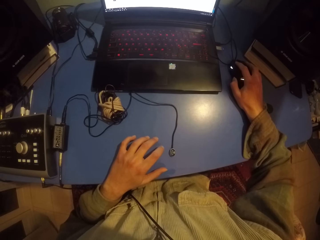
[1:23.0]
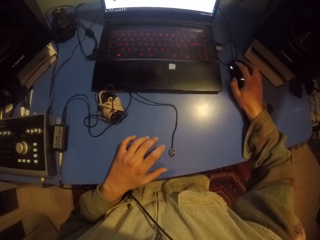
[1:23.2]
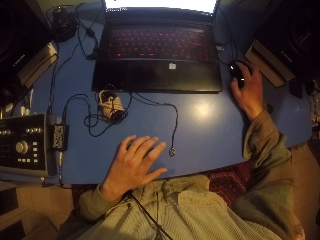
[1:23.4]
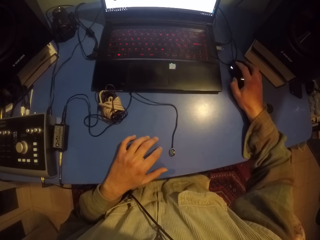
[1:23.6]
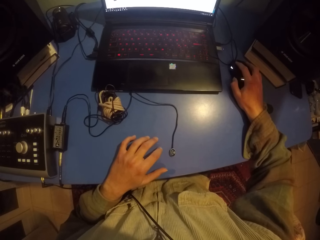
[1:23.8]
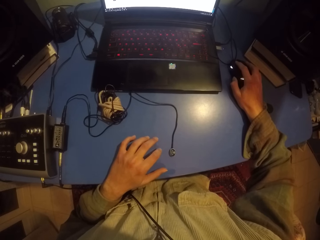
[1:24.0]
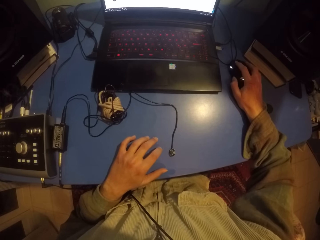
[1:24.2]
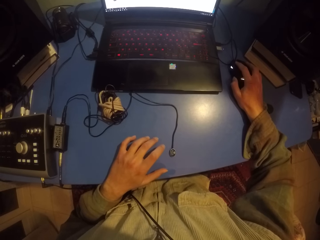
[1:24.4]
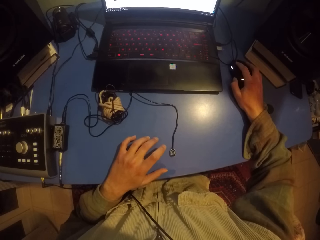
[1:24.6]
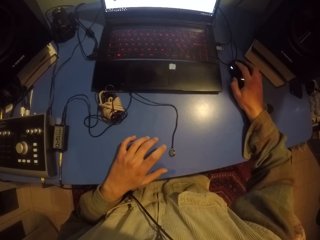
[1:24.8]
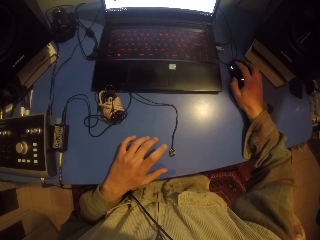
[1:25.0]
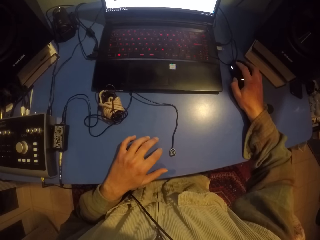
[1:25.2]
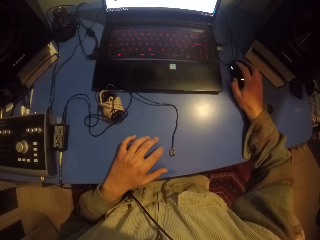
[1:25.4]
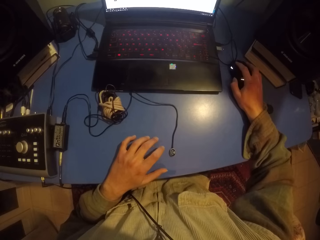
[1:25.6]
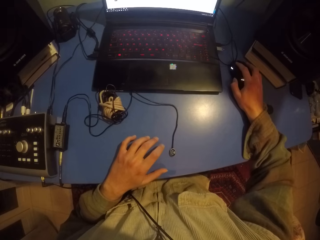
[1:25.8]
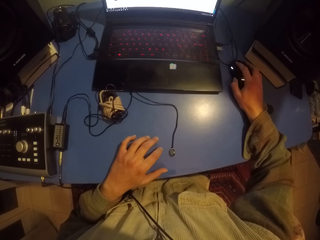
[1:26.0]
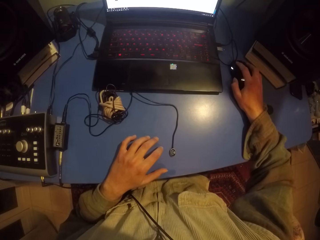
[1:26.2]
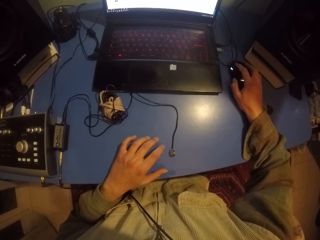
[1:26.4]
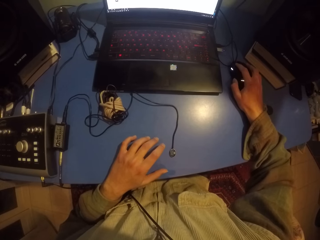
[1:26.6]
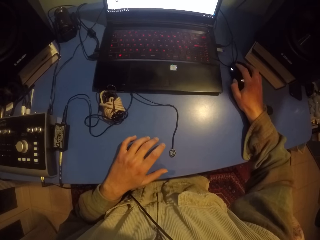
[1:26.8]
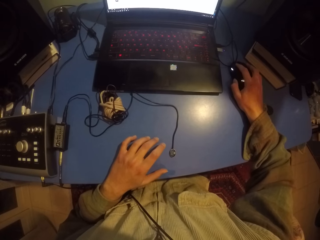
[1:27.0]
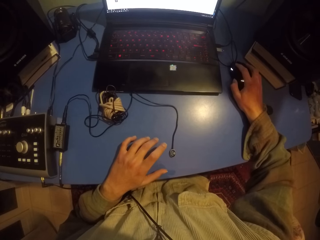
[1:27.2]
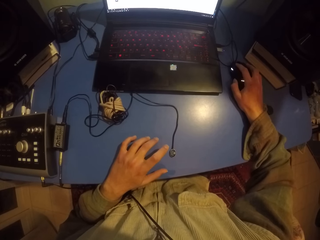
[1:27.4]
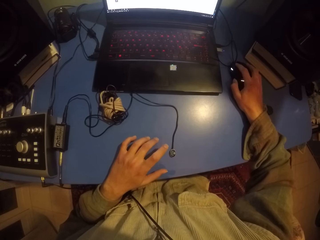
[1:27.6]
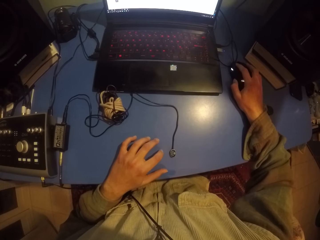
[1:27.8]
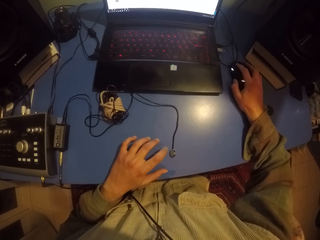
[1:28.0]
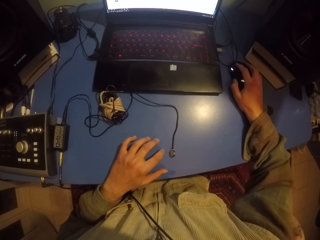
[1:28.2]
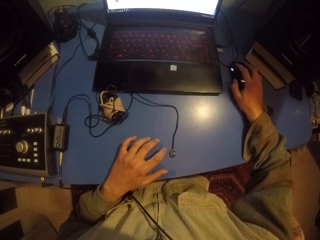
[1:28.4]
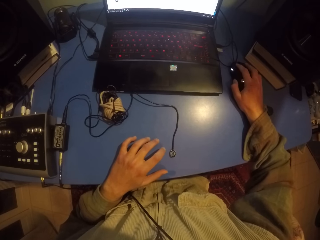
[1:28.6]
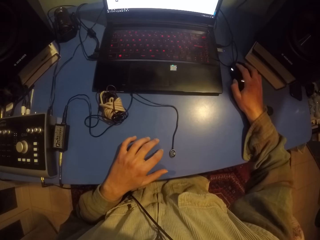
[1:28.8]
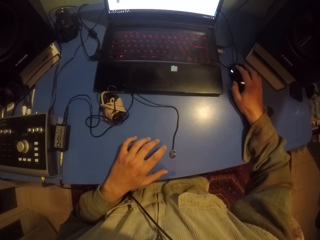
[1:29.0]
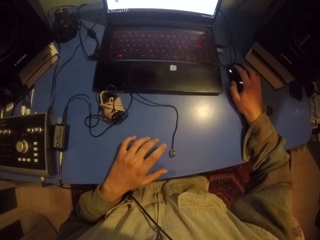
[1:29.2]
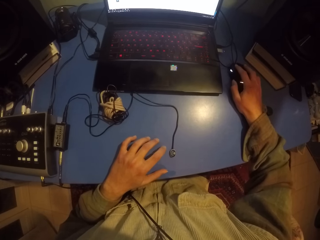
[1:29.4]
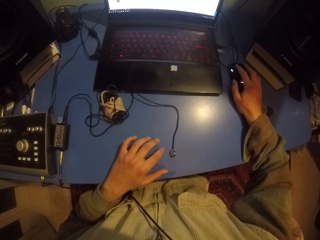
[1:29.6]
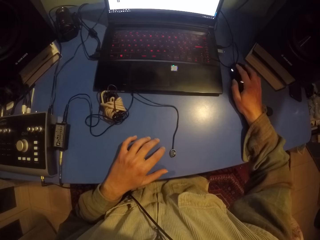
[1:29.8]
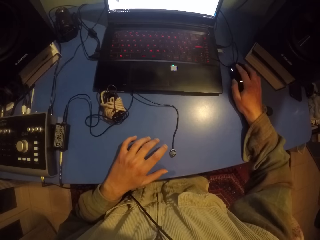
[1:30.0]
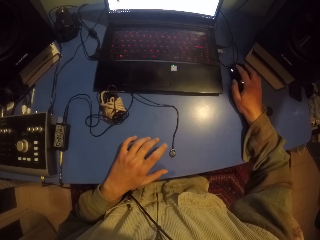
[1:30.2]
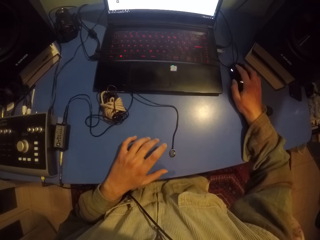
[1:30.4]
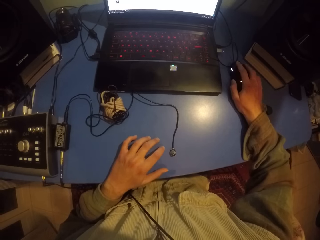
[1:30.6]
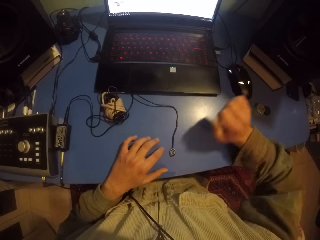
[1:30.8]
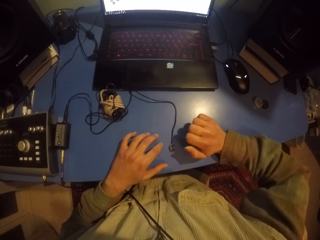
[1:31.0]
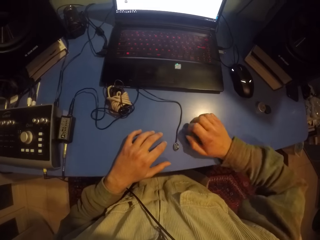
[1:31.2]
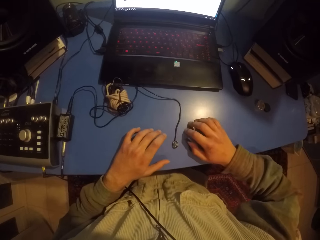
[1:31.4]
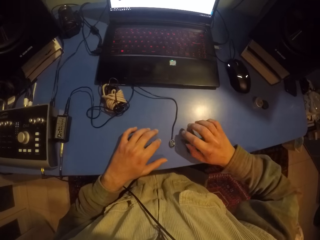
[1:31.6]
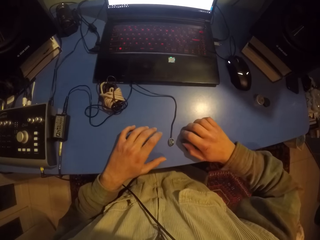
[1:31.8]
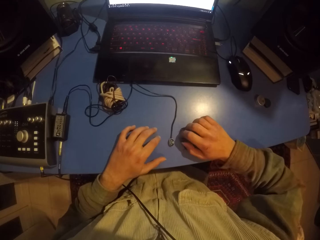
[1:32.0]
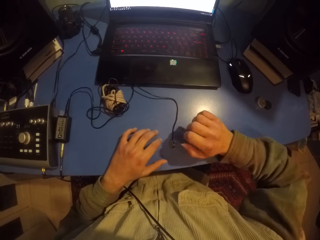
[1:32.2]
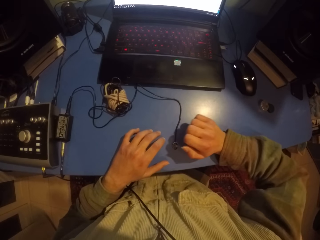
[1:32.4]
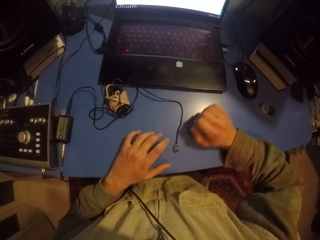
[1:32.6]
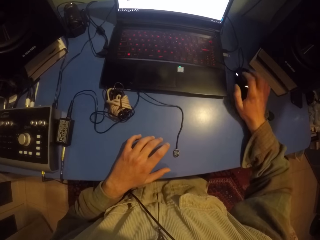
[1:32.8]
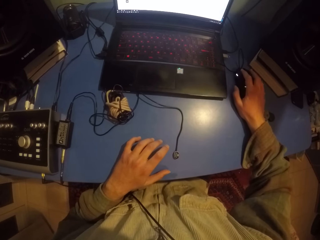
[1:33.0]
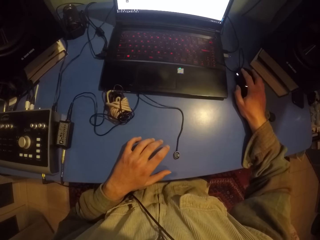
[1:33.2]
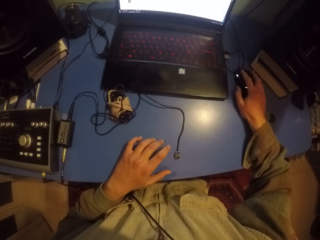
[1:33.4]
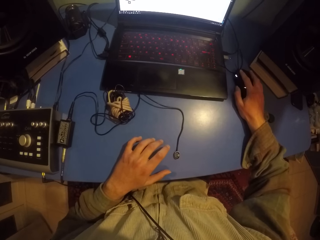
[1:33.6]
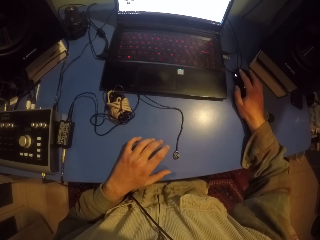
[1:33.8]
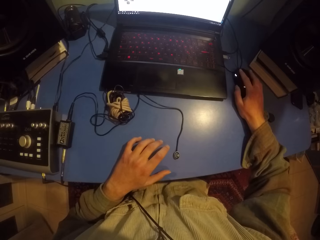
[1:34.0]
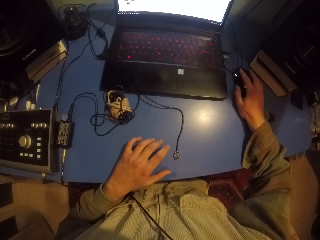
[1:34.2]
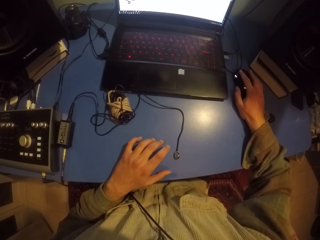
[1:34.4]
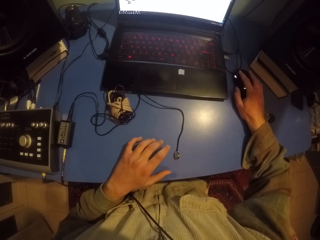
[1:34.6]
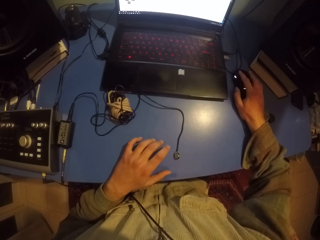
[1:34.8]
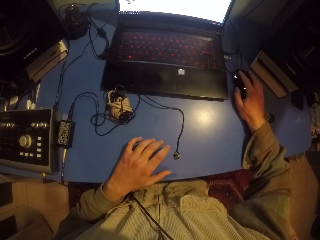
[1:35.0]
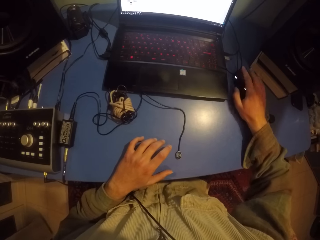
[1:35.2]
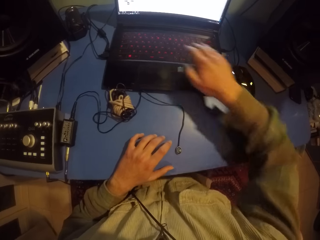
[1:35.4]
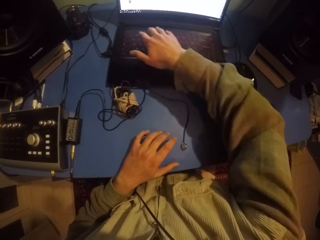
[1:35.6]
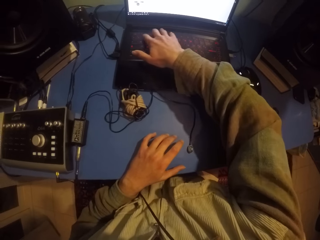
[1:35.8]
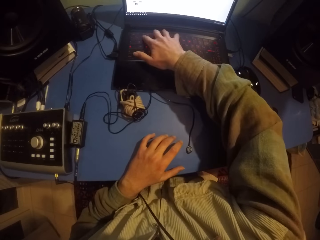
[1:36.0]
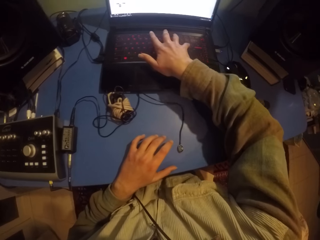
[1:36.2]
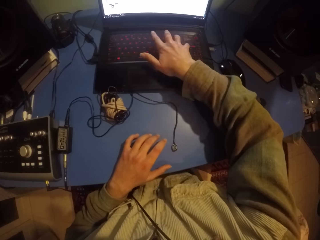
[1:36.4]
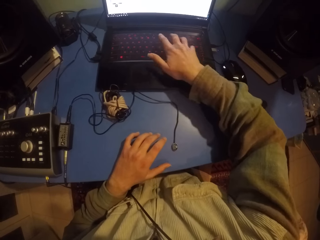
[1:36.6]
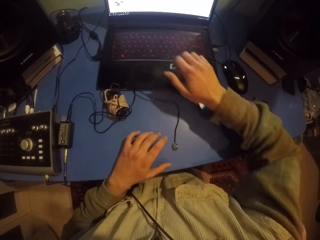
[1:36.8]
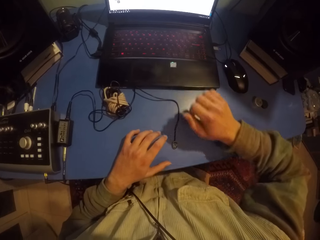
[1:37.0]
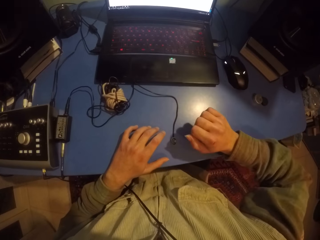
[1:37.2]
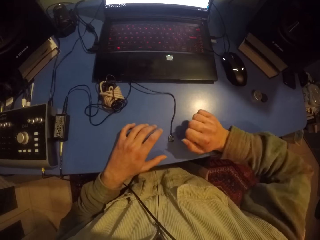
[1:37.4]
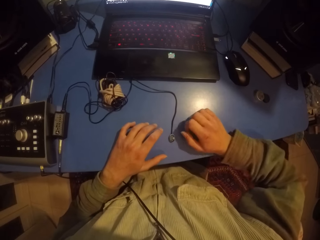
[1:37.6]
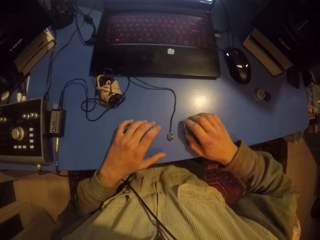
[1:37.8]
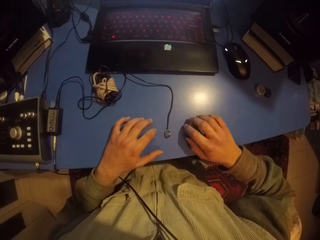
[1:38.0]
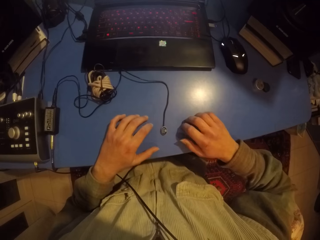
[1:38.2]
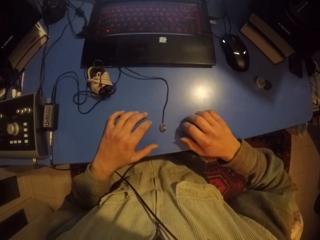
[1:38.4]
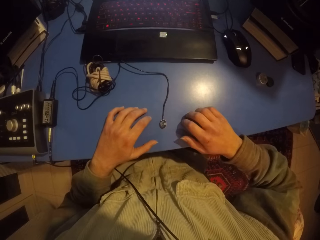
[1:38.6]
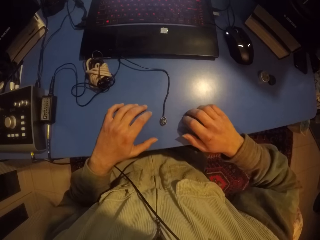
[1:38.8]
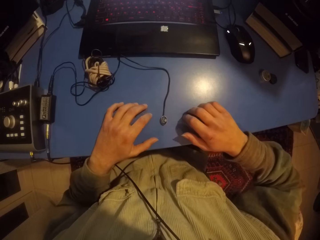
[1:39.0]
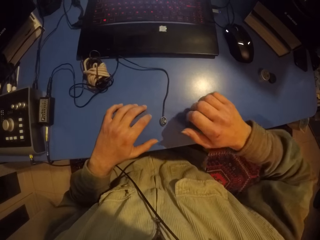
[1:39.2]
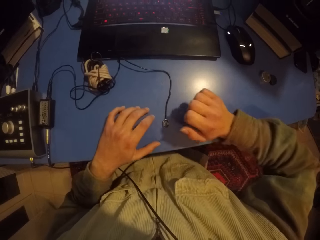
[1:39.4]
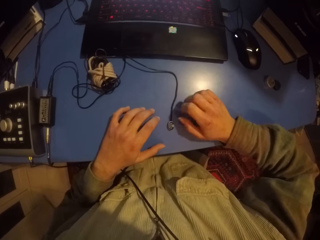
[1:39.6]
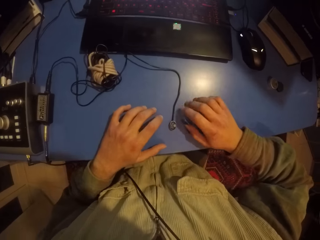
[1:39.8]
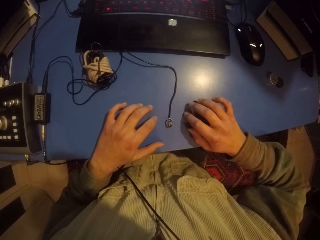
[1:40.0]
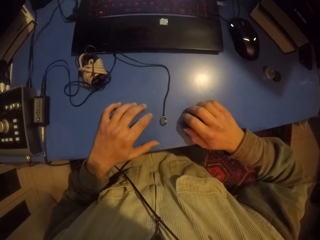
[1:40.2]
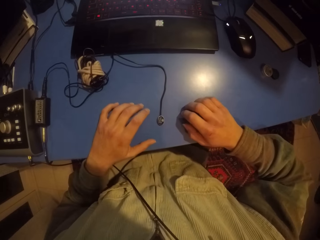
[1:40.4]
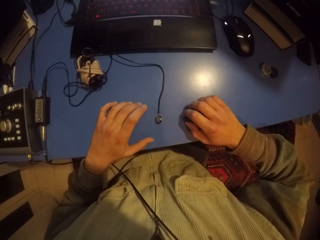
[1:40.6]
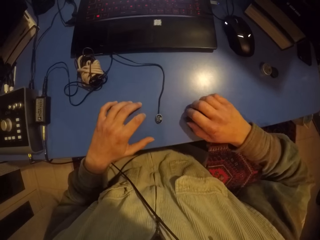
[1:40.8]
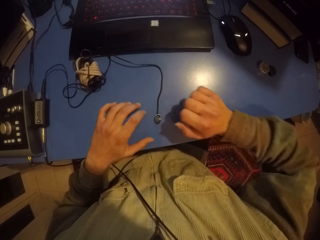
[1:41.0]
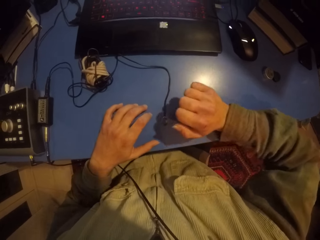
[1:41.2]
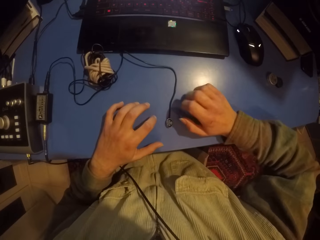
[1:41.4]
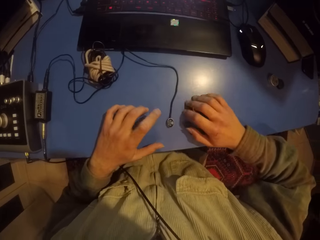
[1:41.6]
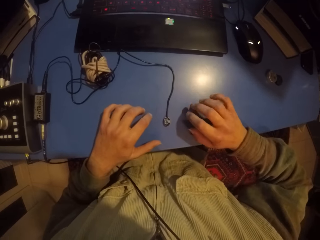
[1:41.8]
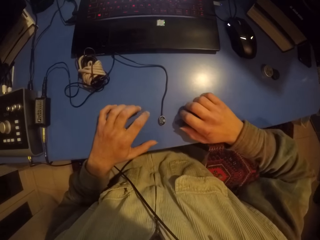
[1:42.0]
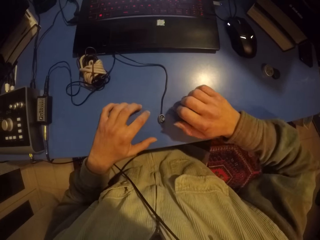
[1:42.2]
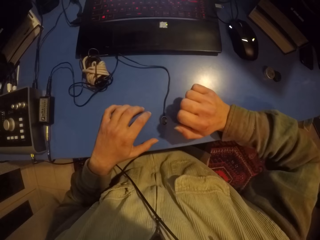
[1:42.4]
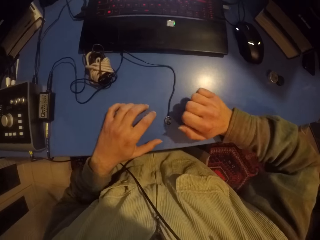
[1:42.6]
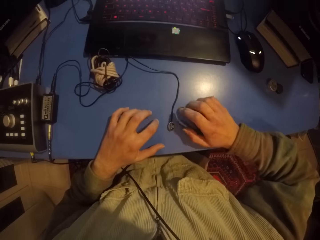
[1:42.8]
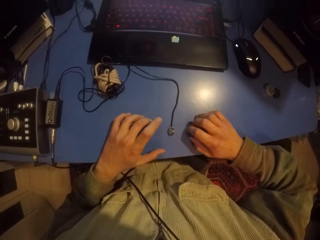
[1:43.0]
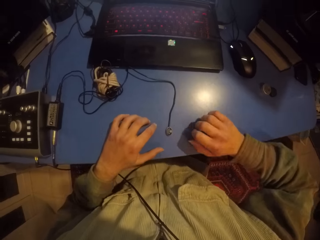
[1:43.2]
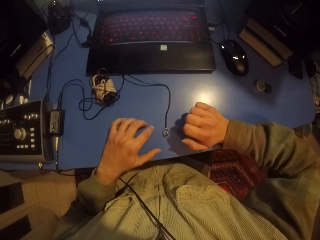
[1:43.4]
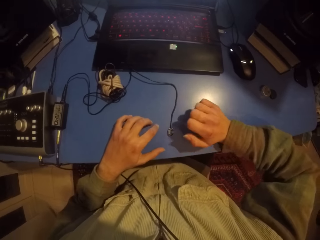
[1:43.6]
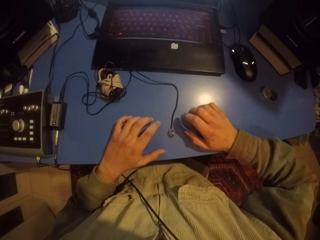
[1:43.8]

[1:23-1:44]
The camera wearer hits the table with both hands. They use the mouse. They type on the keyboard with the right hand. They hit the table with both hands.
